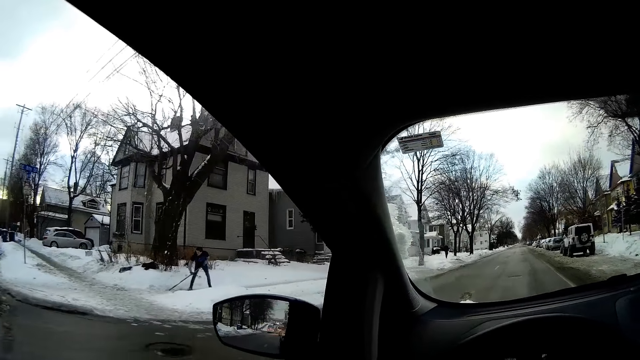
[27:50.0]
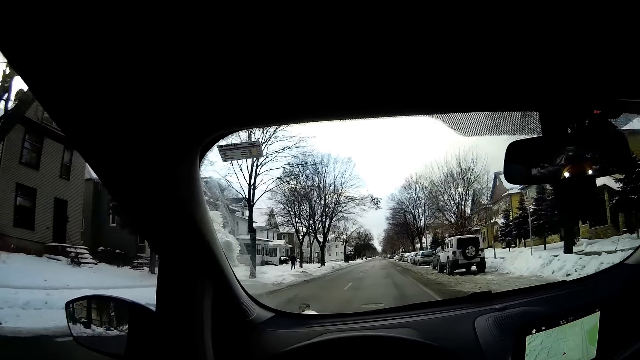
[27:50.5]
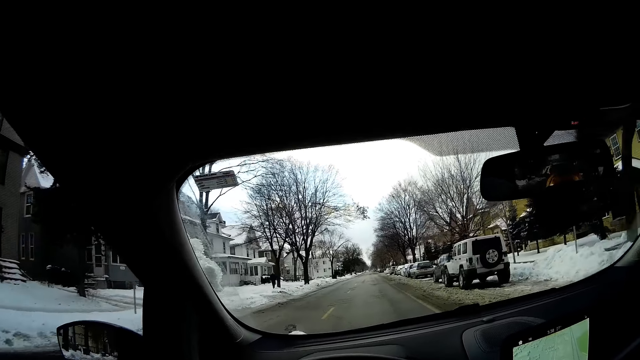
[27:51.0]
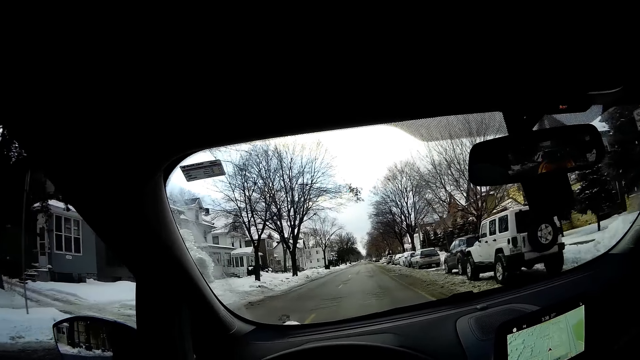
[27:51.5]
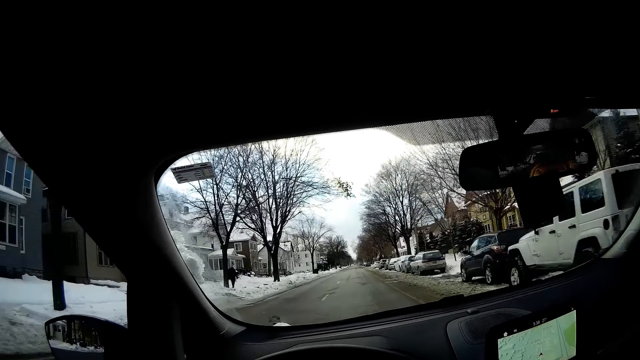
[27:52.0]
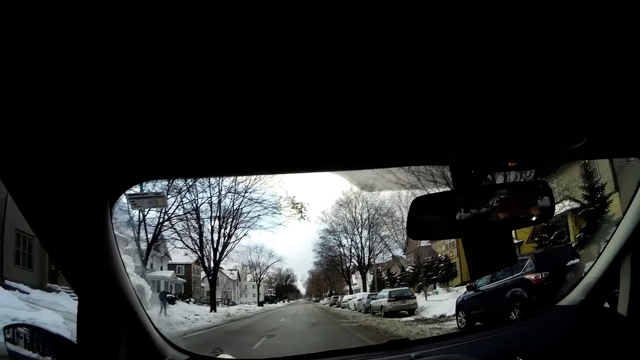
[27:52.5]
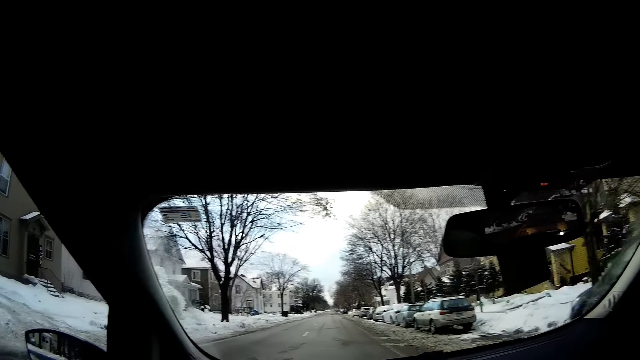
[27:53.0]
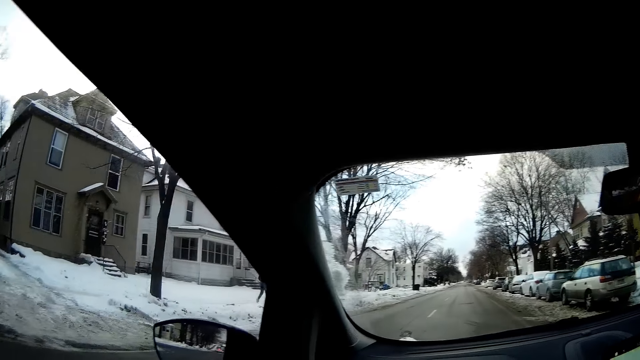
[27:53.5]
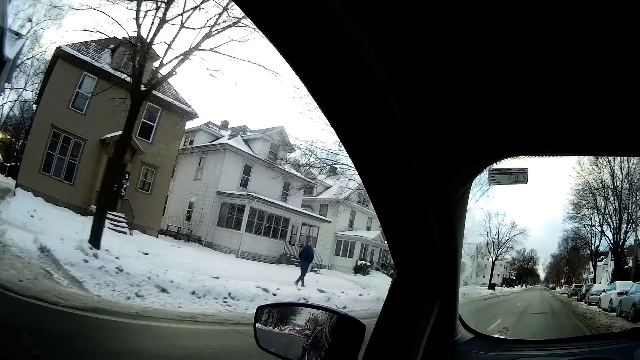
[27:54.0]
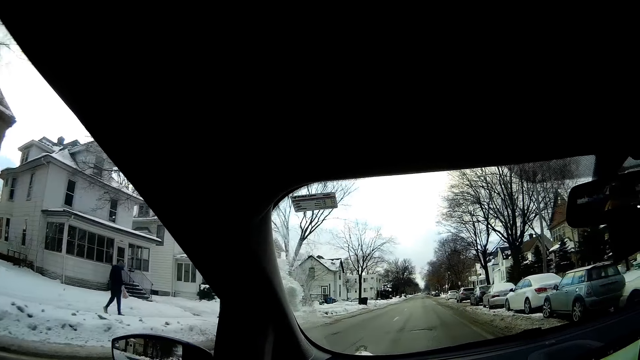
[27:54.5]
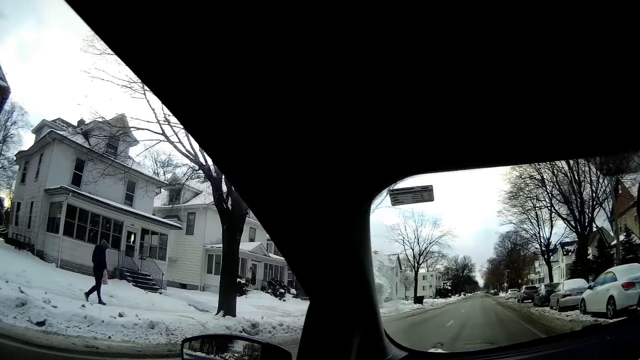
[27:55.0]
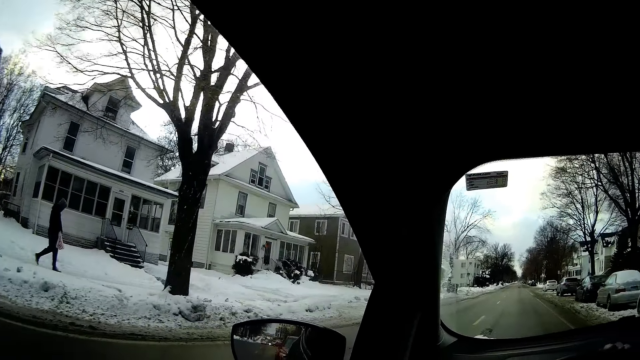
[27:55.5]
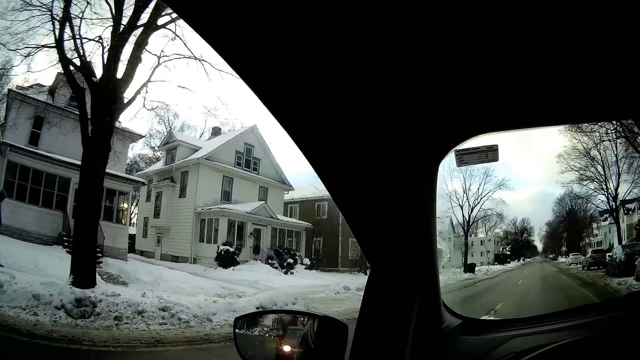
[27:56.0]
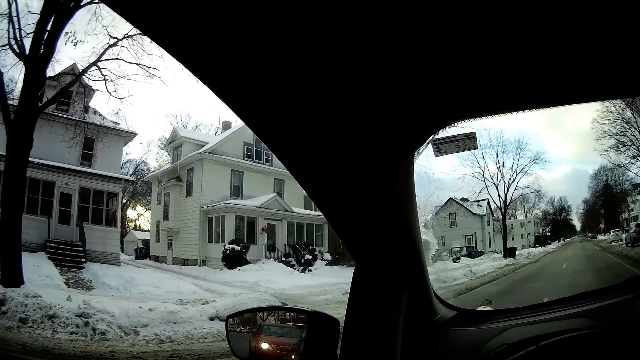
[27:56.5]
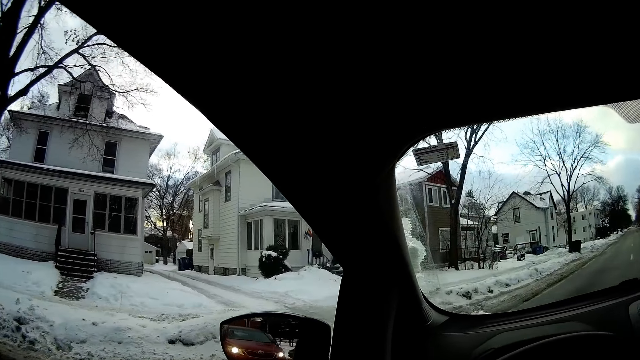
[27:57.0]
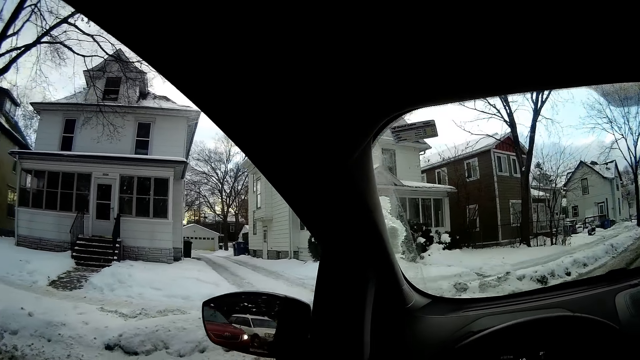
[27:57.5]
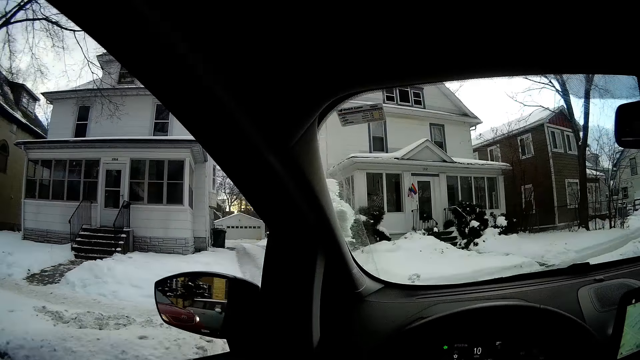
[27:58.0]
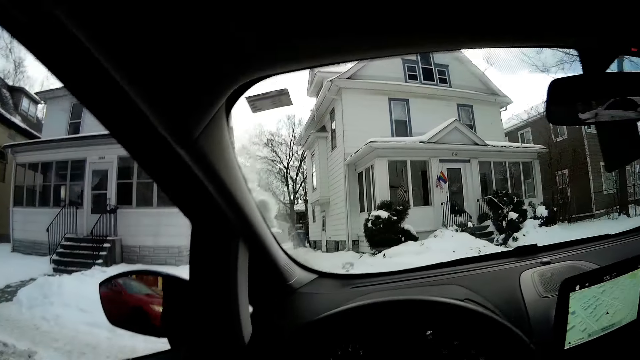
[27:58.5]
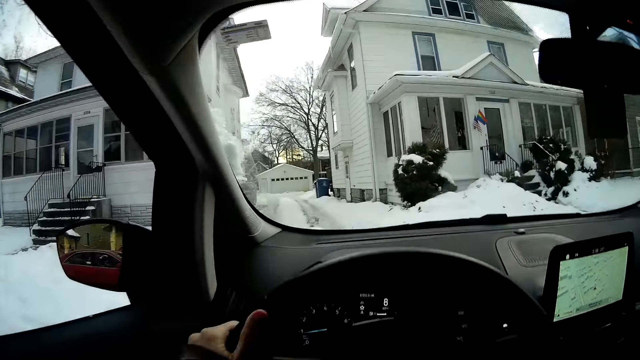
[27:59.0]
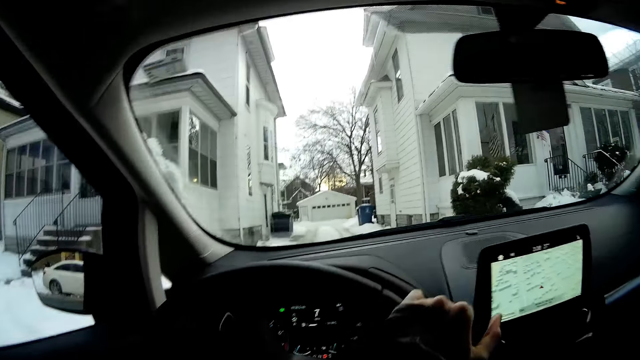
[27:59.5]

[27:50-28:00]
The camera wearer looks around and drives the car. They drive the car again. They look around.

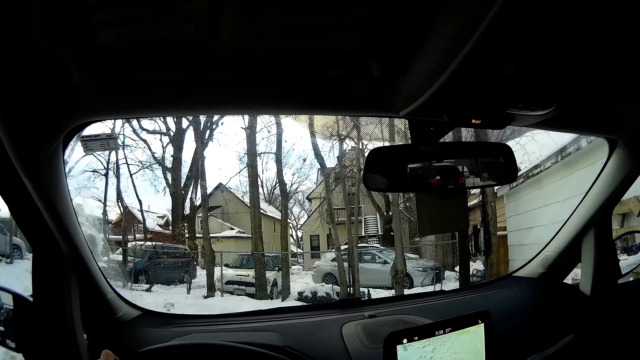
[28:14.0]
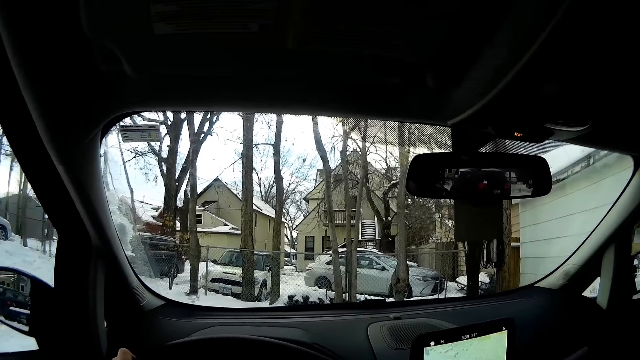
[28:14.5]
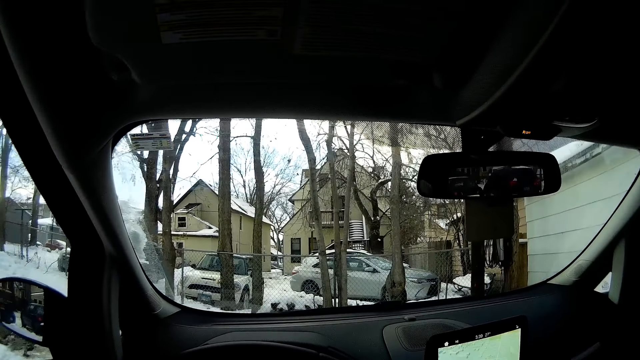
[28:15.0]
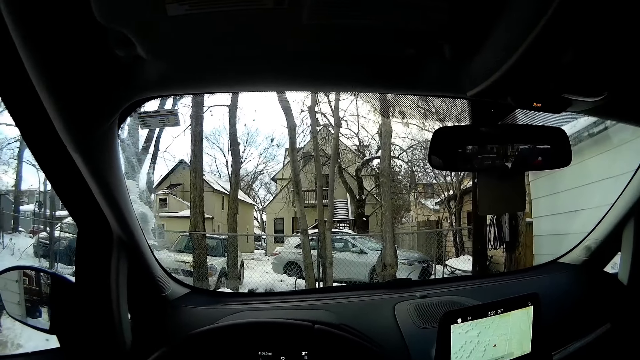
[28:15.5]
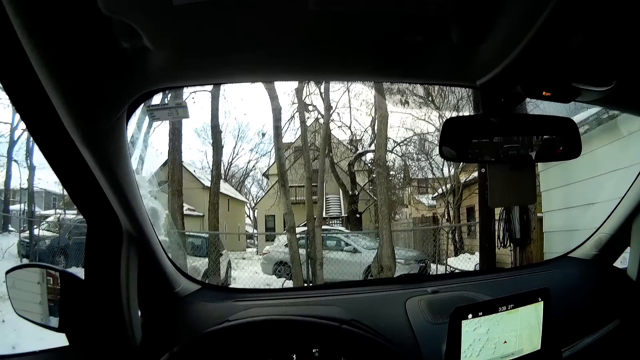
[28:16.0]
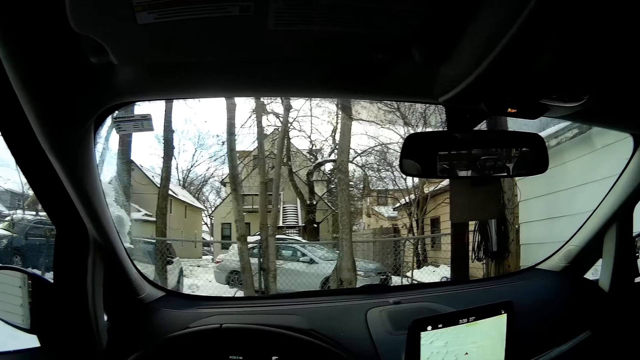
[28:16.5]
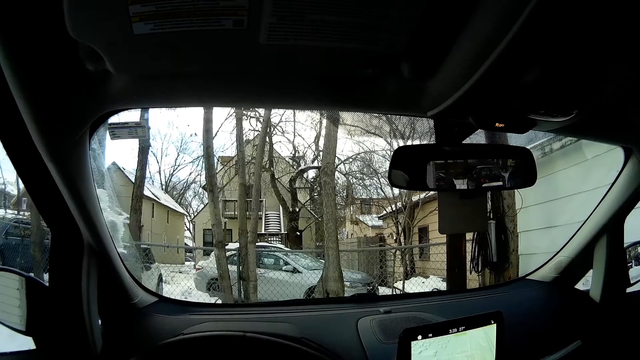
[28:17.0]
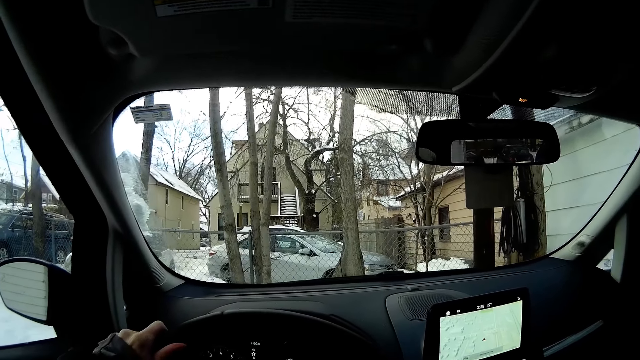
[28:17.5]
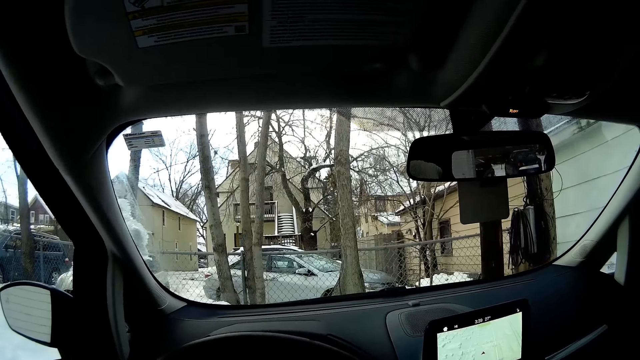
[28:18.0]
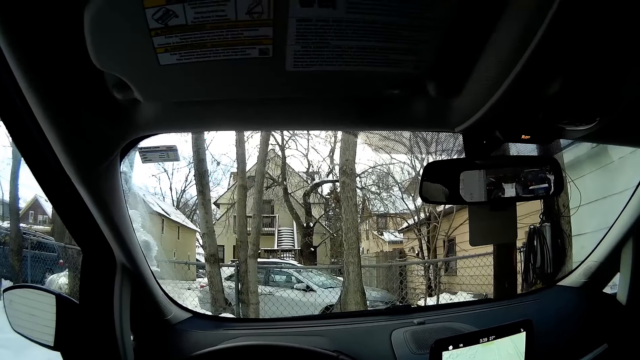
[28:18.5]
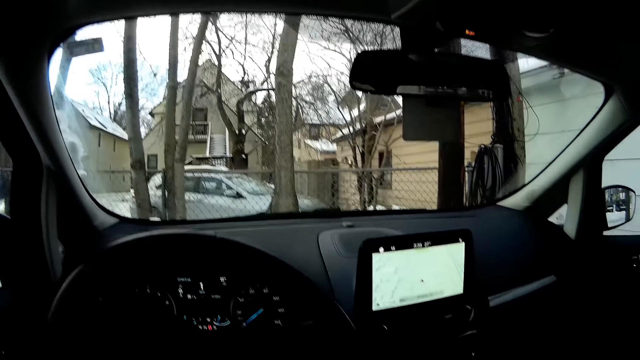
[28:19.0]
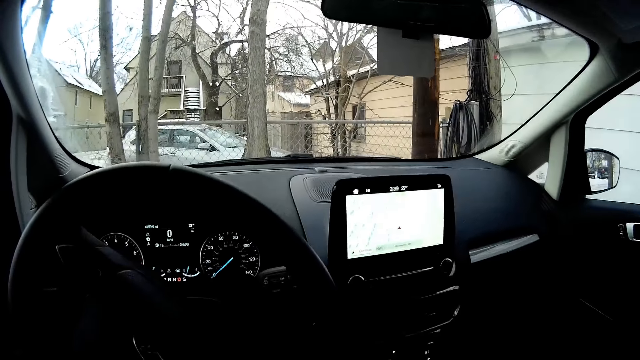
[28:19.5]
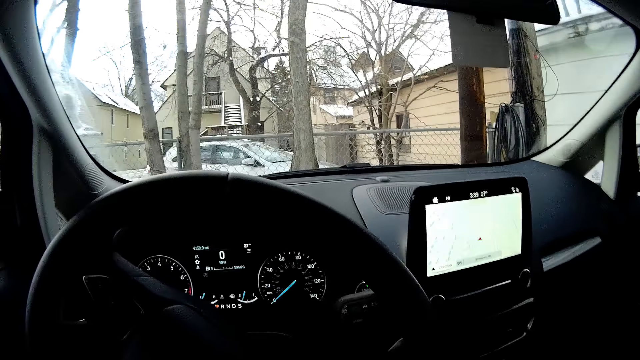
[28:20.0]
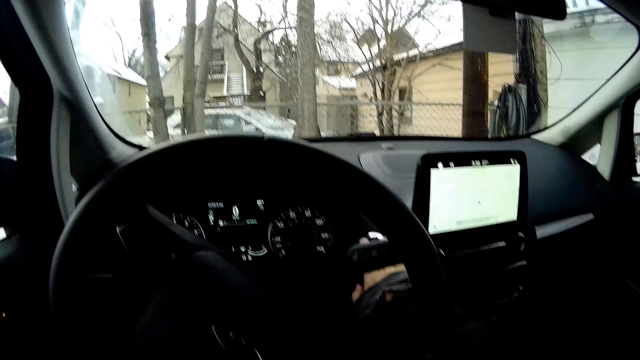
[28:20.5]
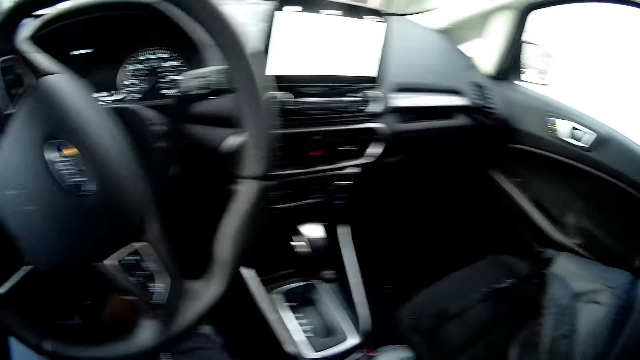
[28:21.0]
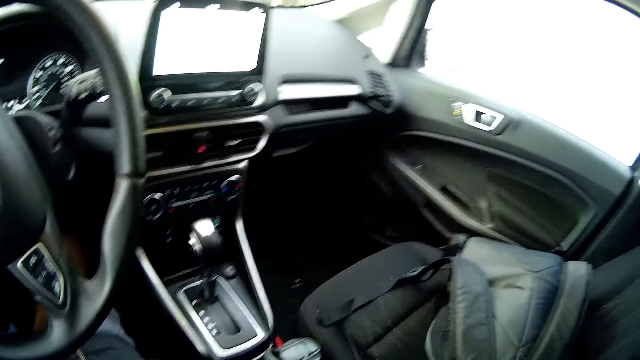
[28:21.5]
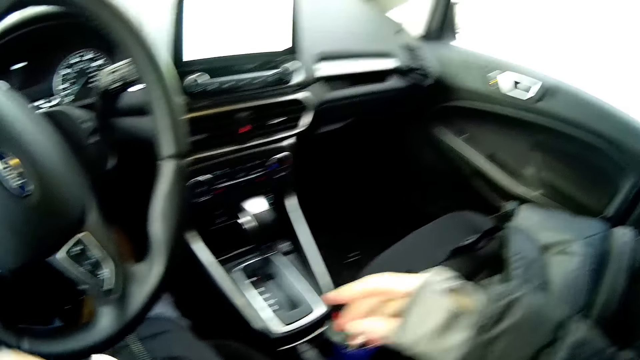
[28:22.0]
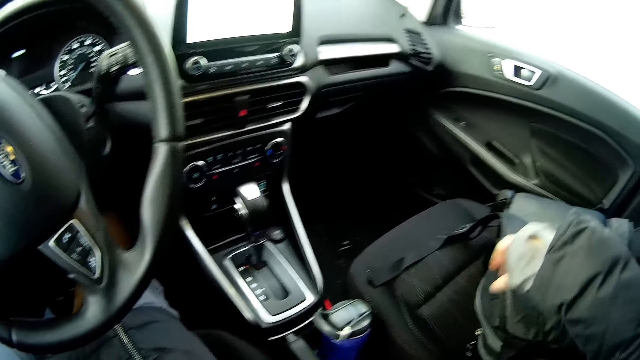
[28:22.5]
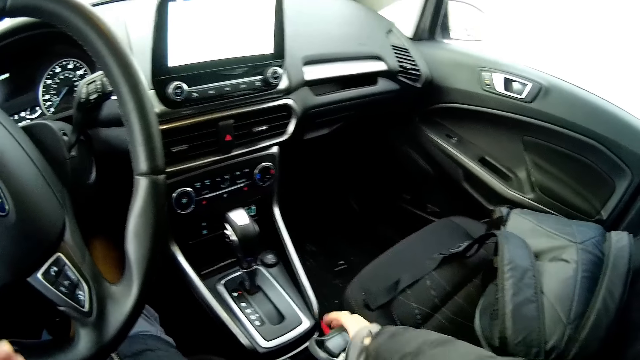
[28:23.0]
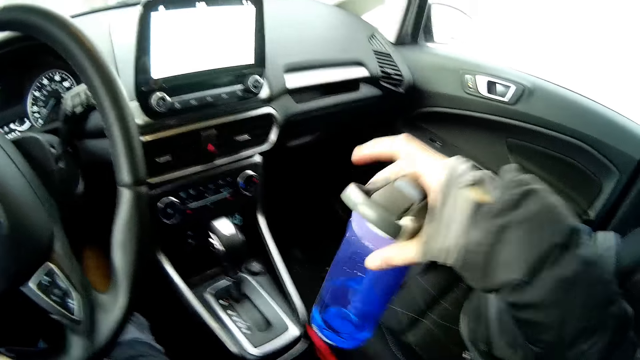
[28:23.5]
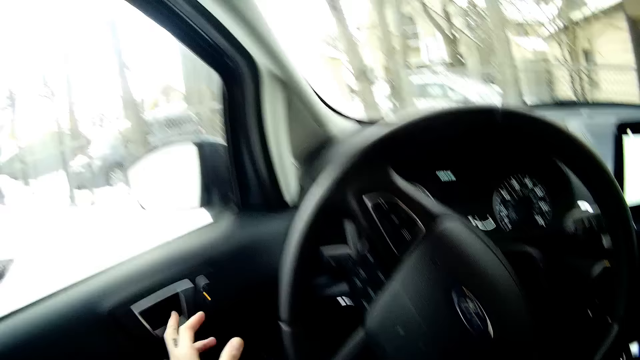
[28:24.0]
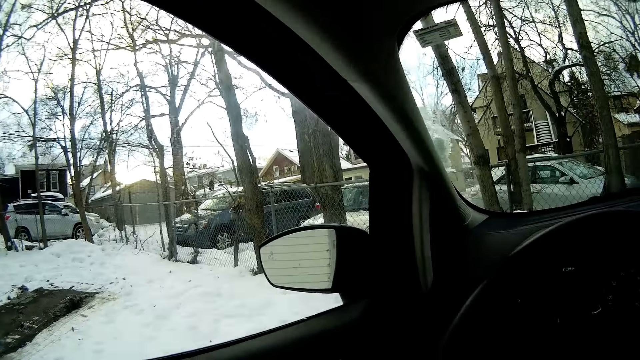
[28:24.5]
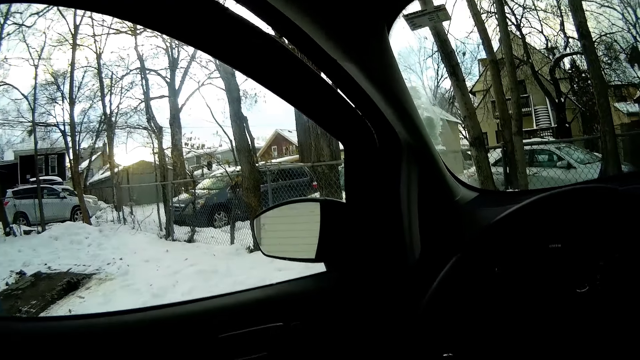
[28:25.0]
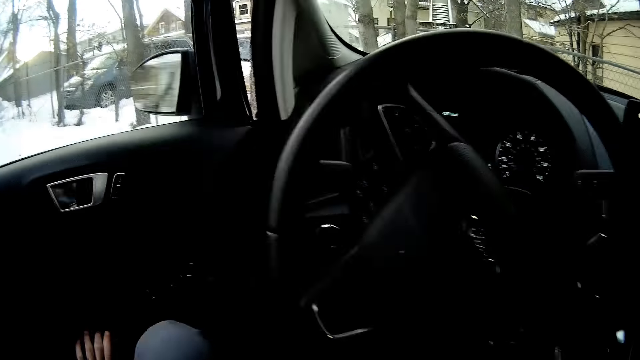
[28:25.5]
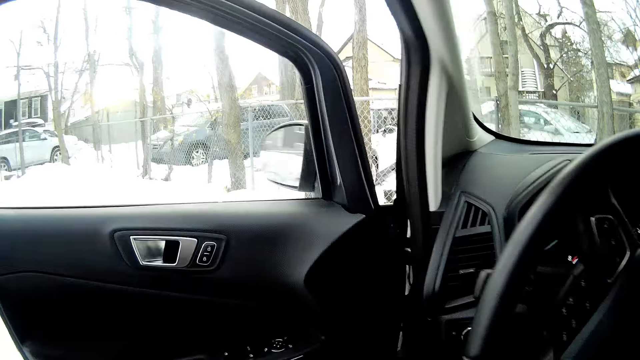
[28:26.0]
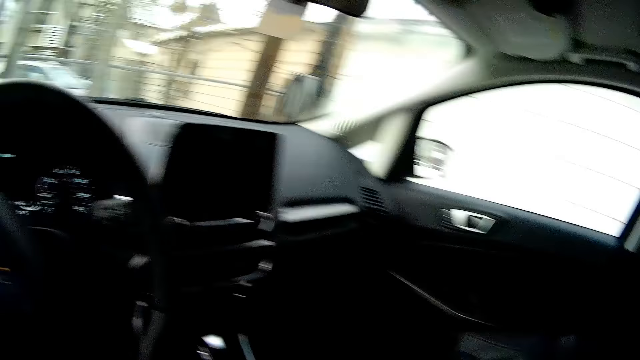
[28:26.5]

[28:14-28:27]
The camera wearer parks the car. He stops the car. He turns off the car with his right hand. He looks around. He picks up a water bottle from a center console with his right hand. He opens the car door with his left hand.
